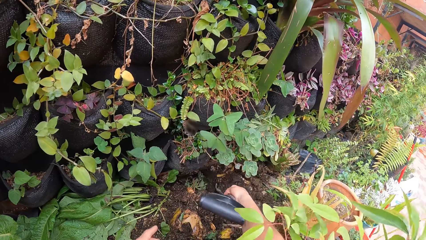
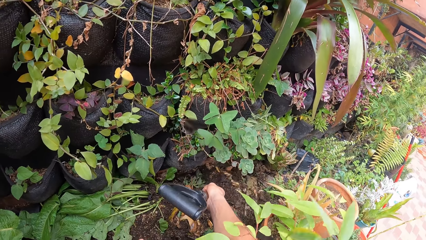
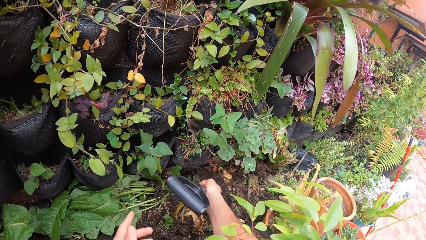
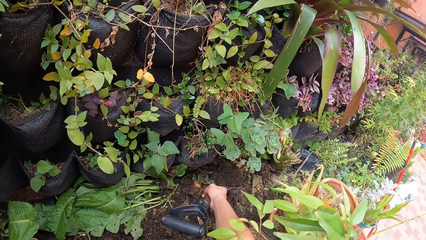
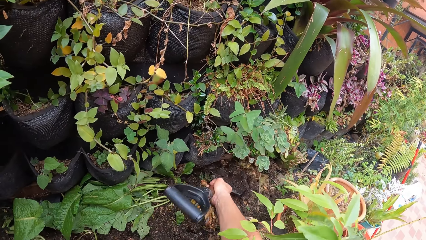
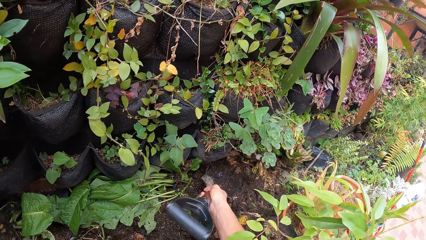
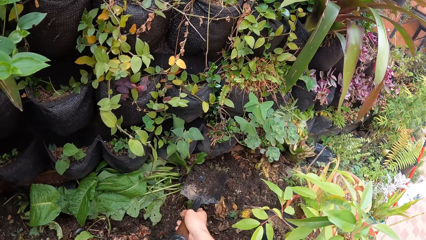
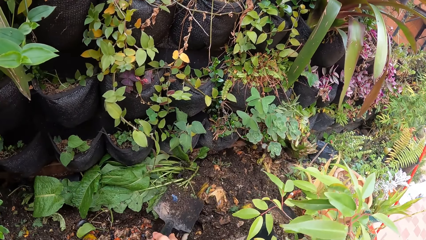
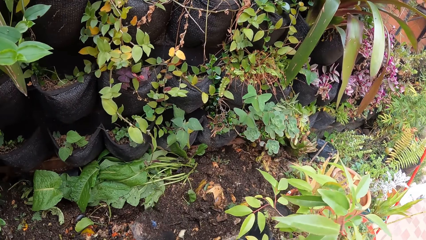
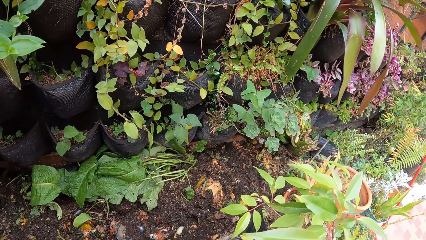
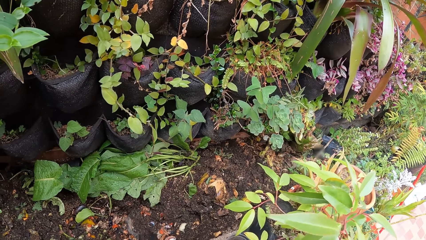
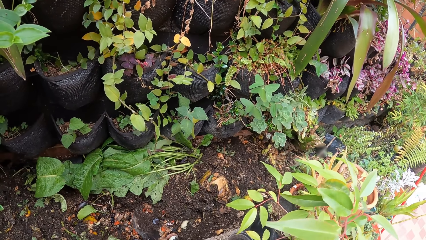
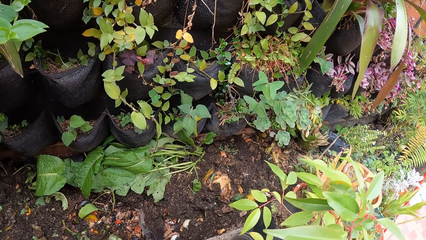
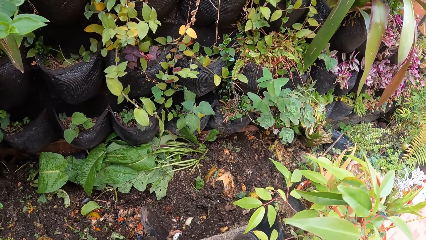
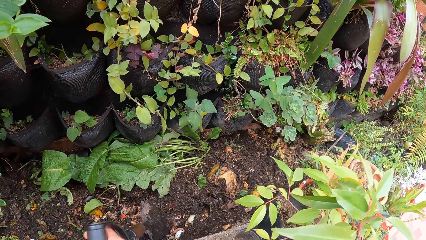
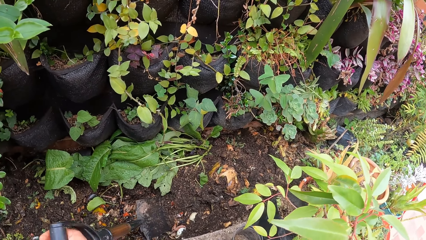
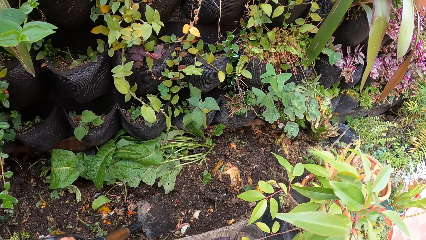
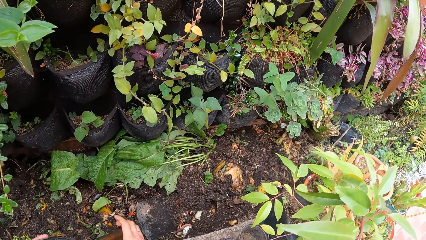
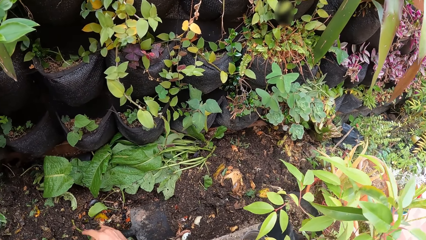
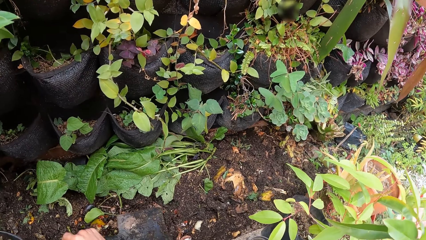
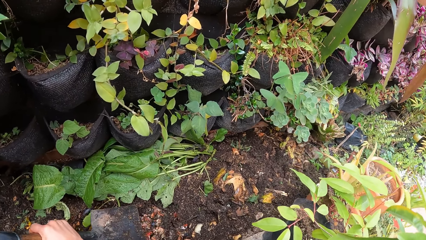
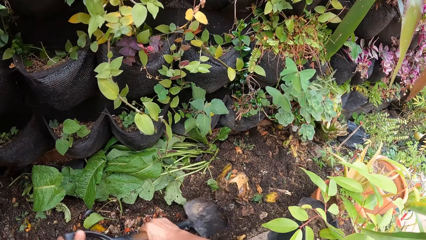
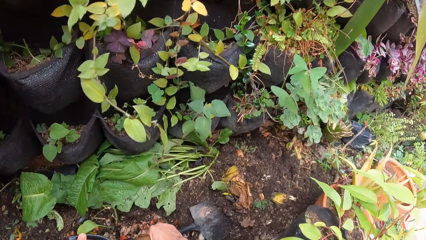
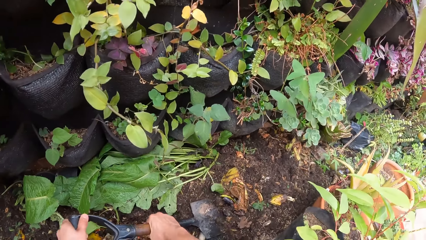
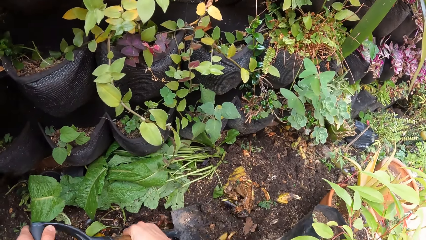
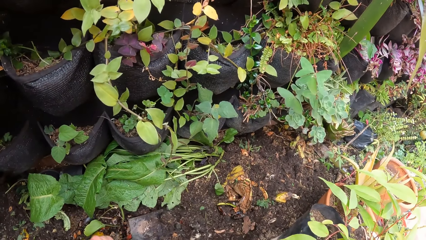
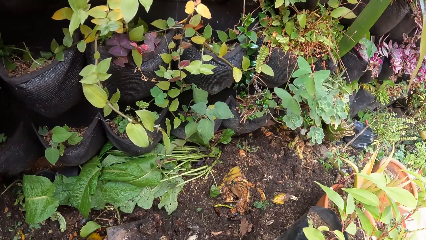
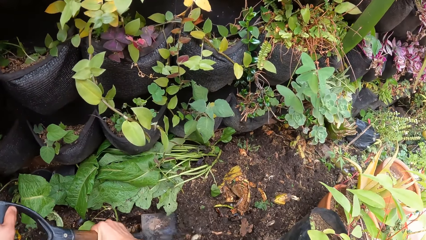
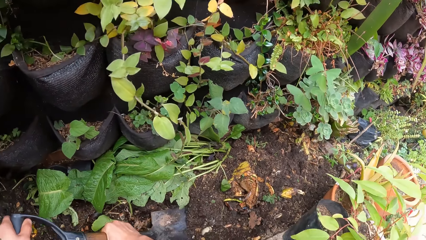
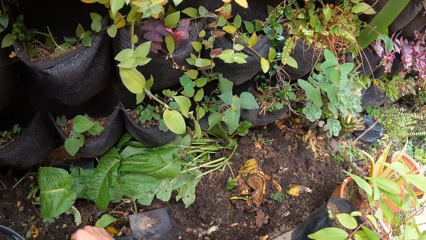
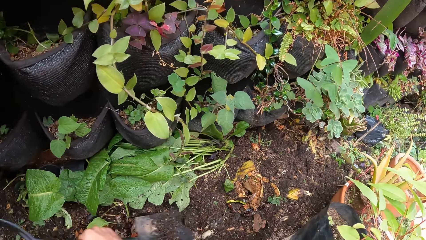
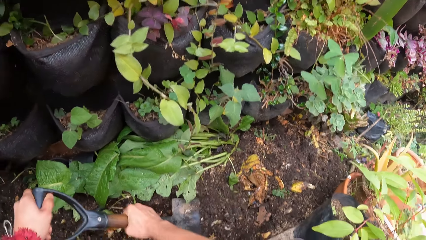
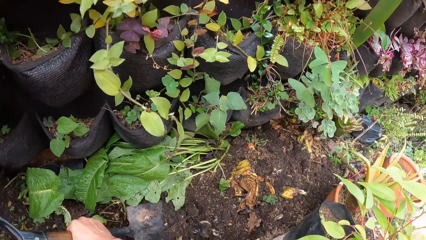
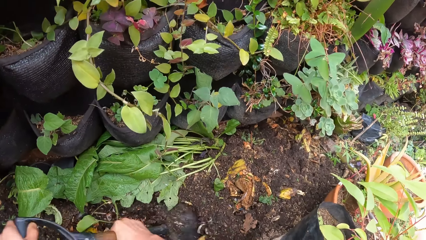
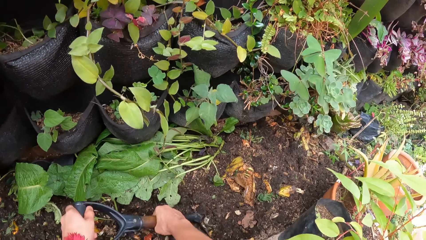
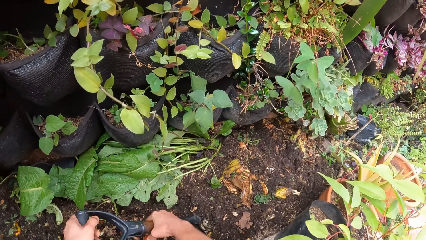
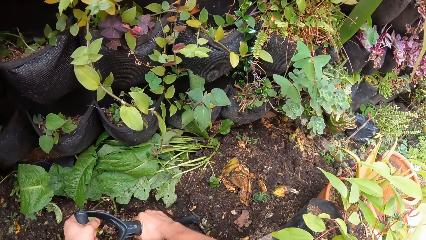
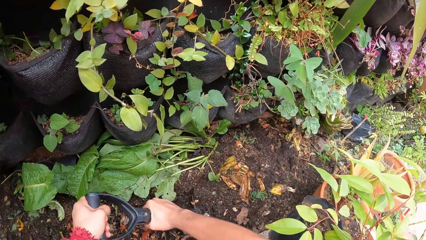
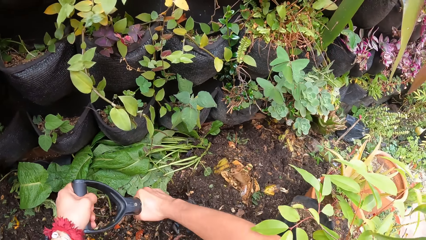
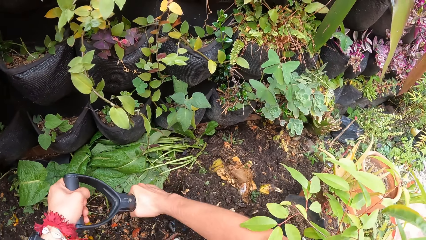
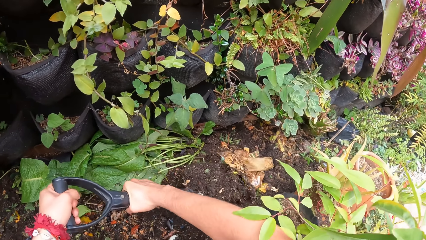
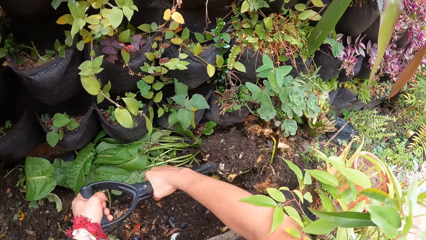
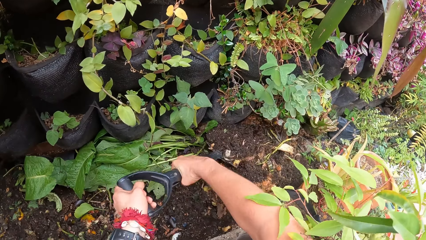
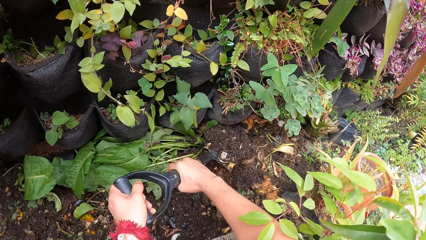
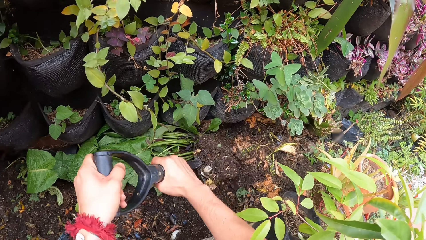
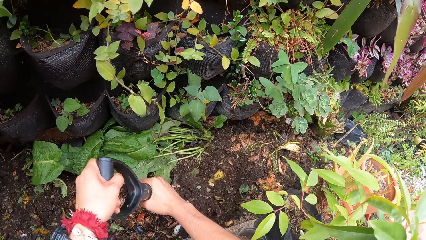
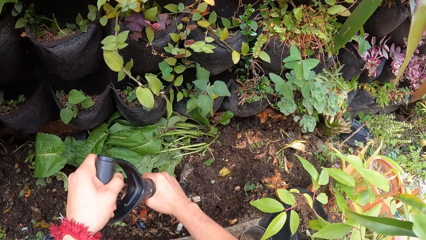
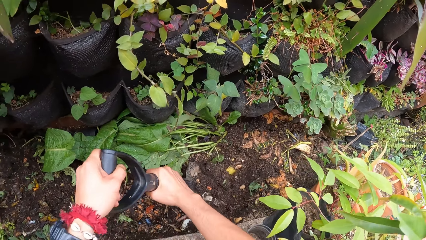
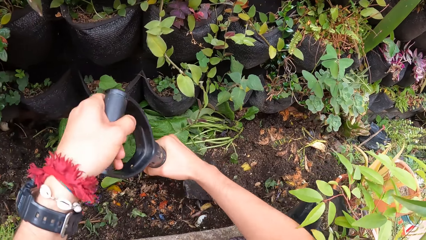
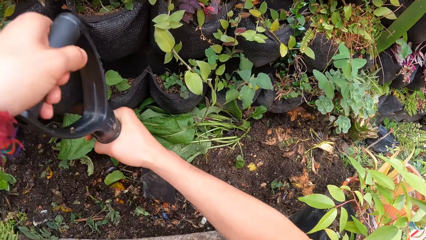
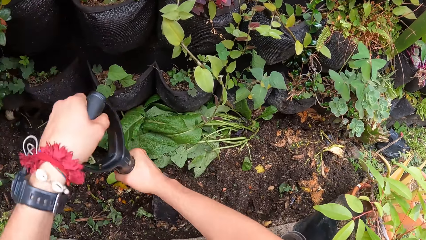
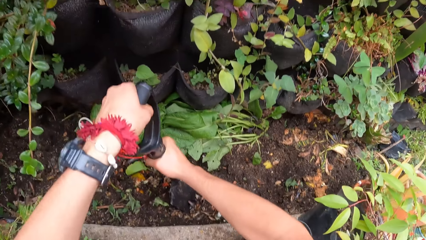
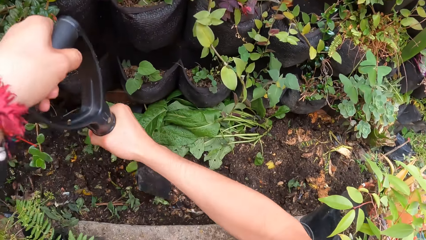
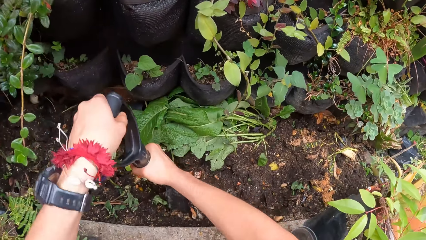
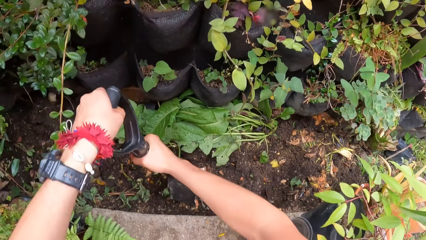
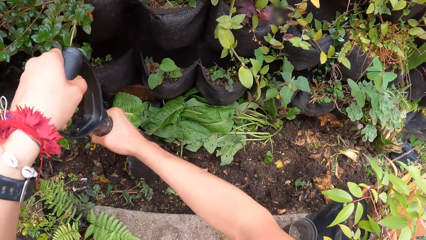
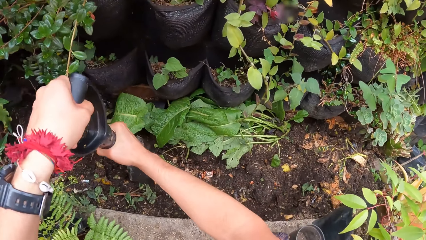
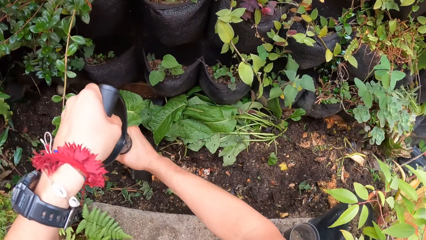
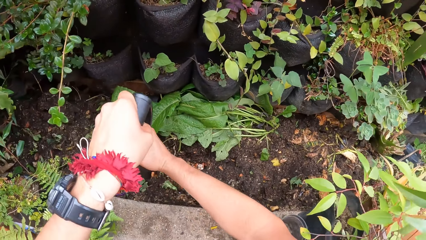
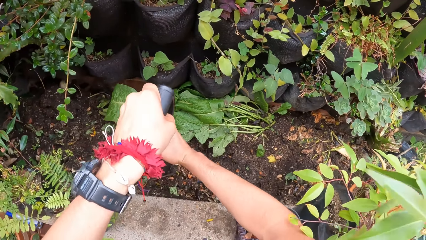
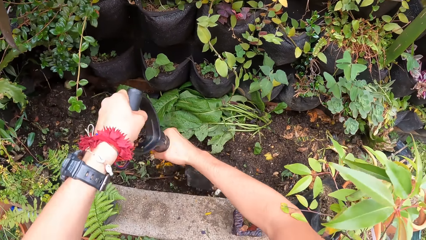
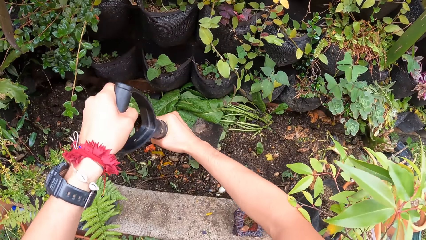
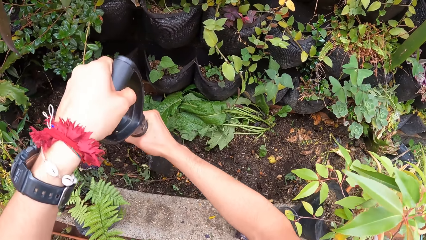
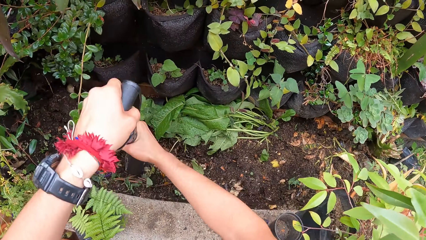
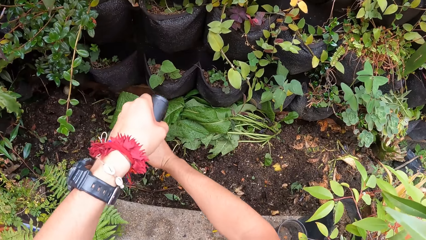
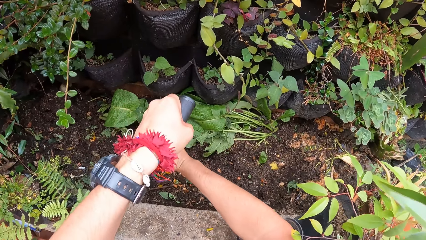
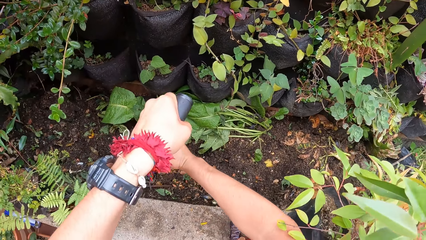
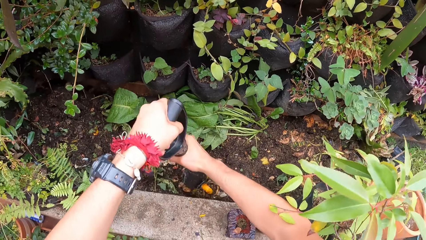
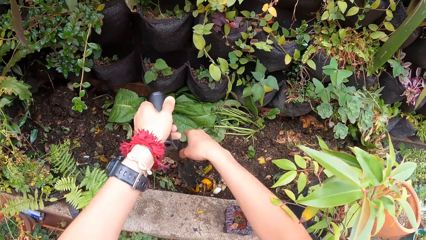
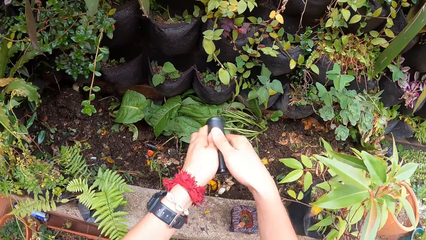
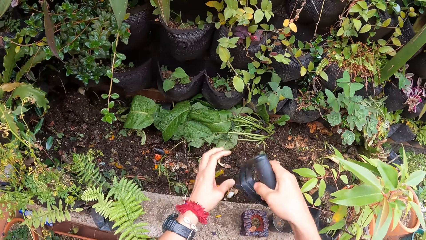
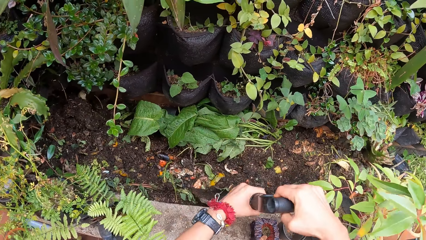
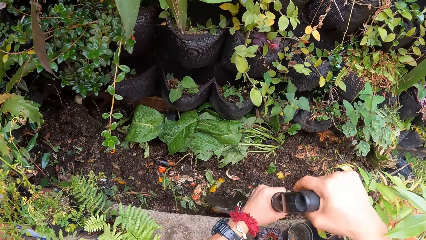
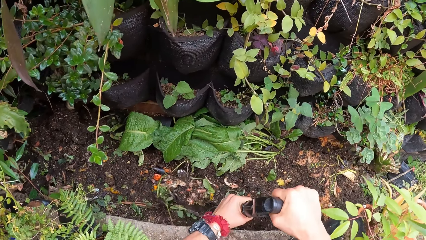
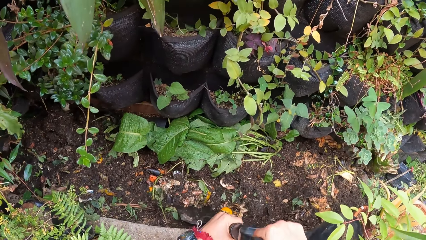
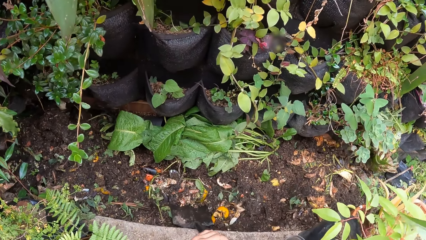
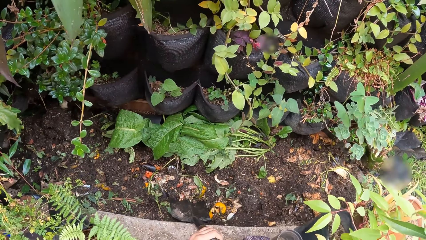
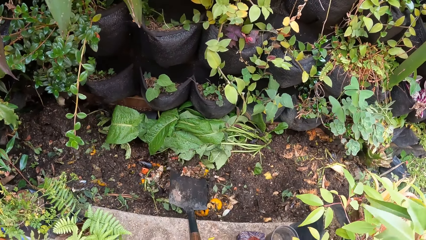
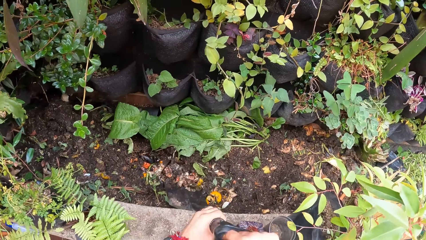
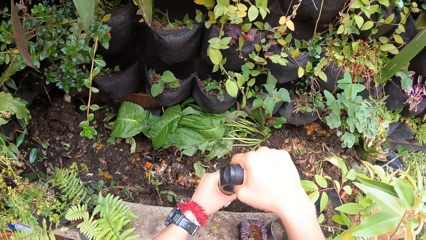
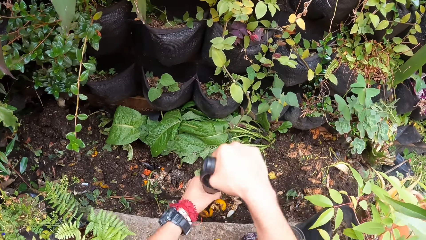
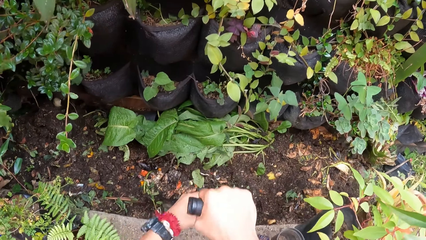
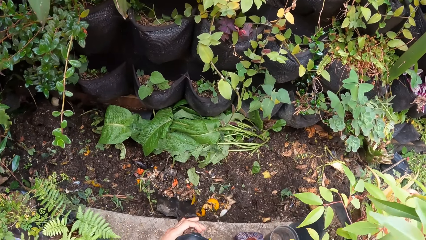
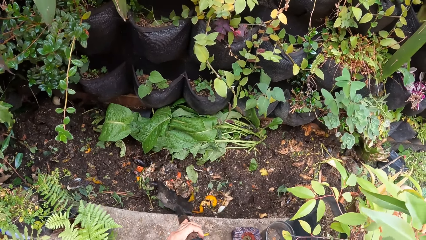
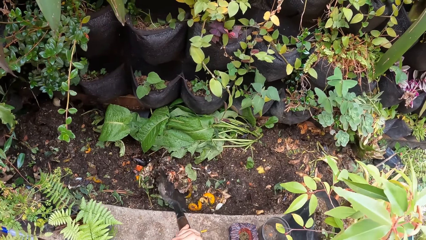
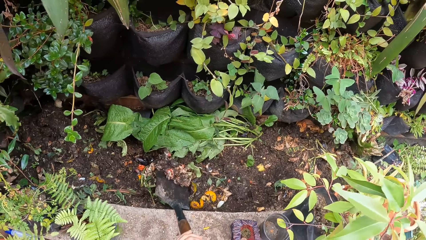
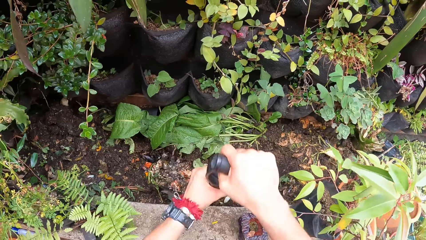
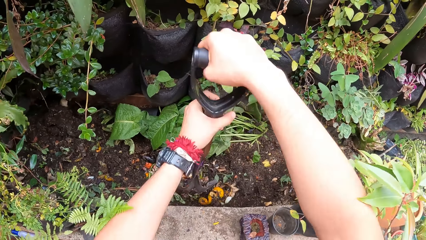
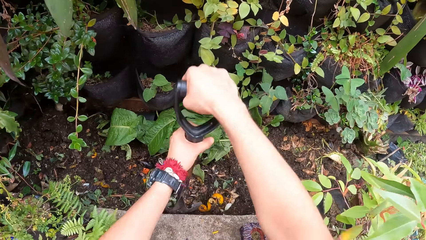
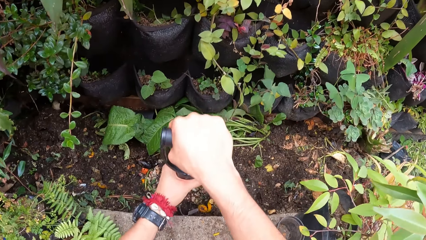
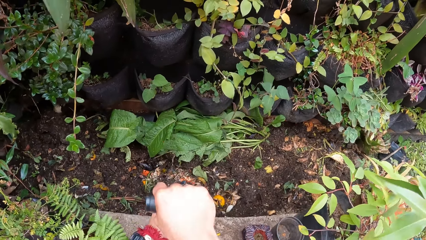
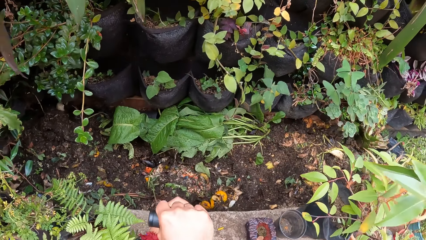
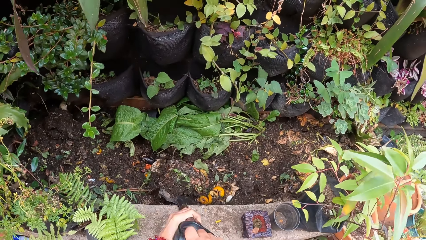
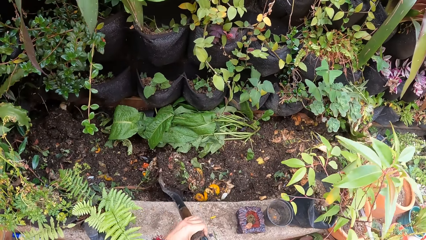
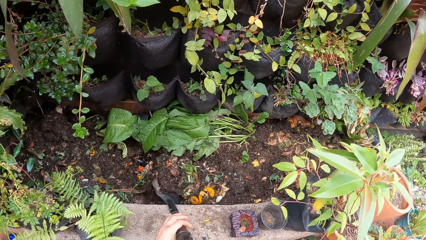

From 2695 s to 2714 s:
The camera wearer pours the soil in the shovel in her hands on the garden bed. She packs soil from the garden bed with the shovel in both hands. She pours the soil on the garden bed with the shovel in her right hand. She smashes the seafood in the hole in the garden bed with the shovel in both hands. She scatters soil in the garden bed with the shovel in both hands. She smashes the seafood in the hole in the garden bed with the shovel in both hands. She scatters soil in the garden bed with the shovel in both hands. She moves the food.
